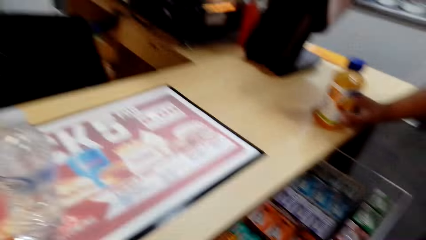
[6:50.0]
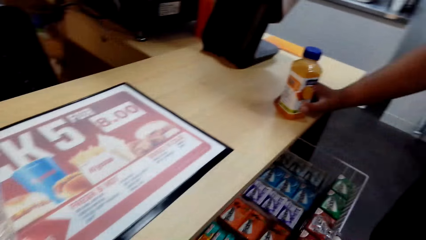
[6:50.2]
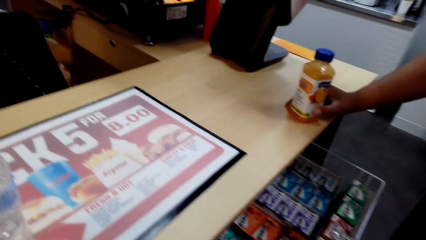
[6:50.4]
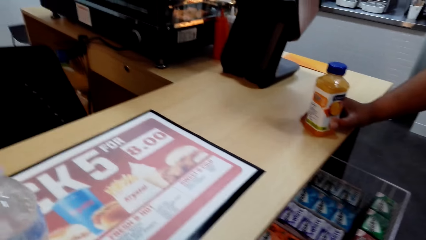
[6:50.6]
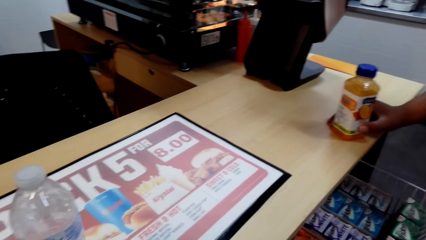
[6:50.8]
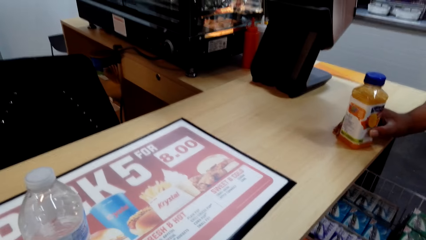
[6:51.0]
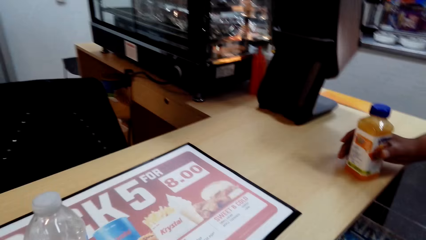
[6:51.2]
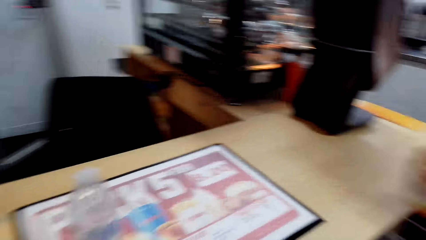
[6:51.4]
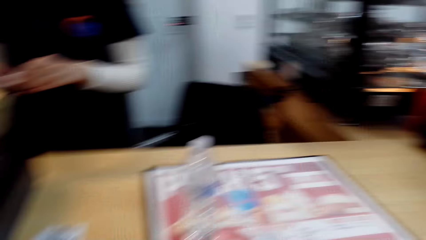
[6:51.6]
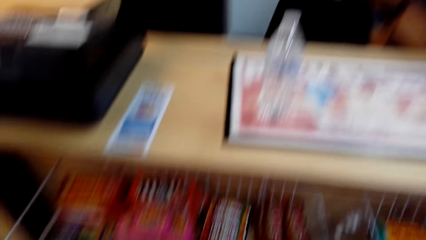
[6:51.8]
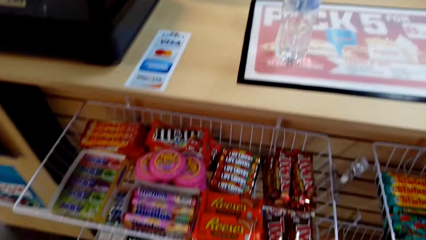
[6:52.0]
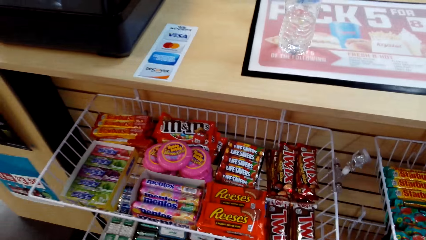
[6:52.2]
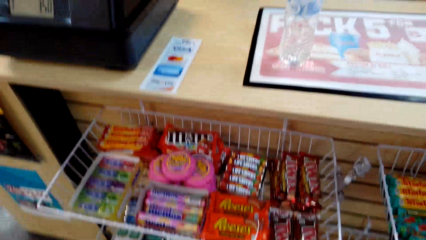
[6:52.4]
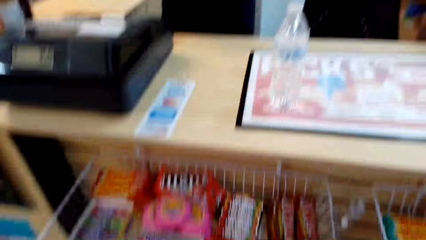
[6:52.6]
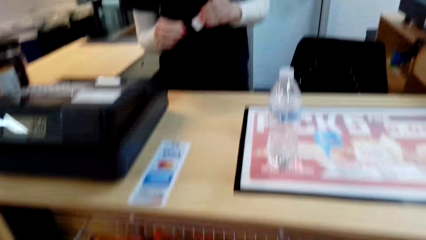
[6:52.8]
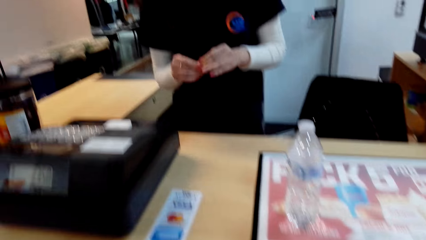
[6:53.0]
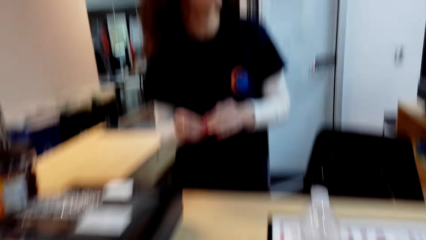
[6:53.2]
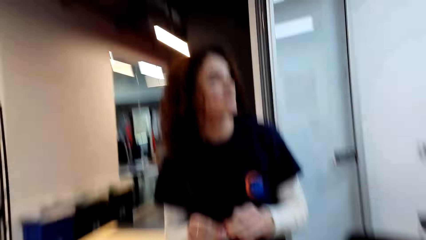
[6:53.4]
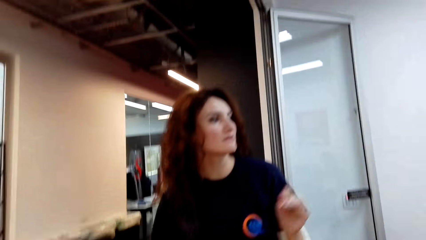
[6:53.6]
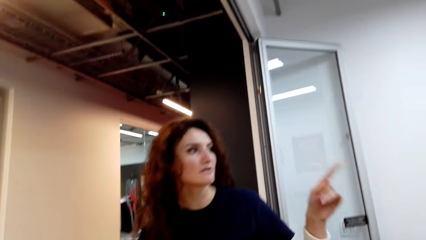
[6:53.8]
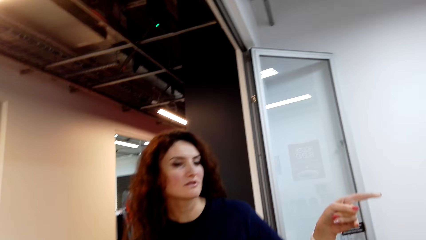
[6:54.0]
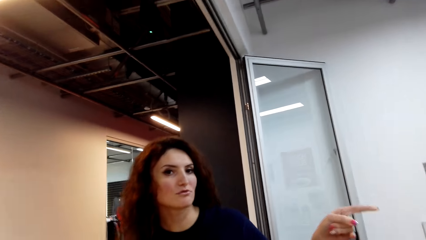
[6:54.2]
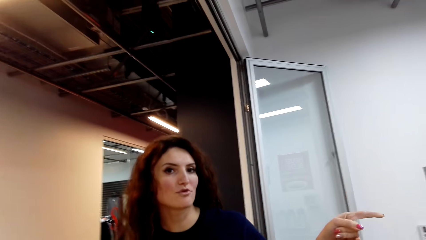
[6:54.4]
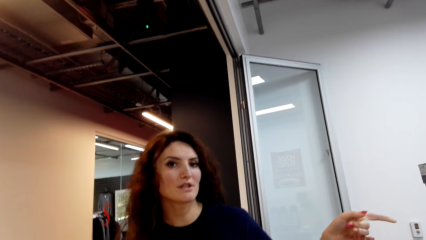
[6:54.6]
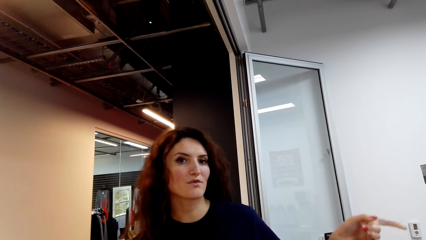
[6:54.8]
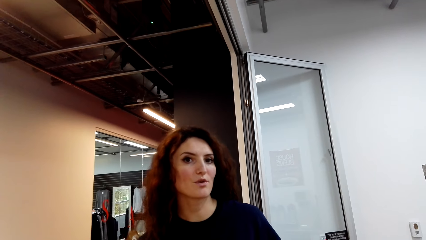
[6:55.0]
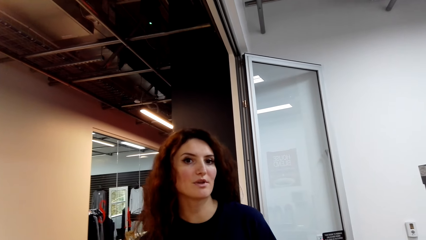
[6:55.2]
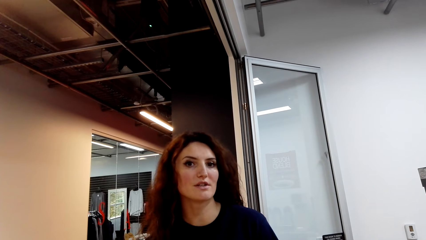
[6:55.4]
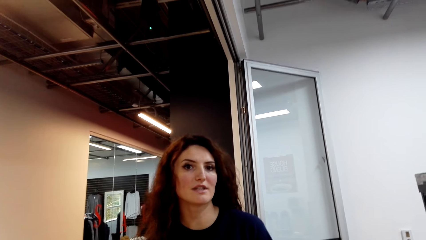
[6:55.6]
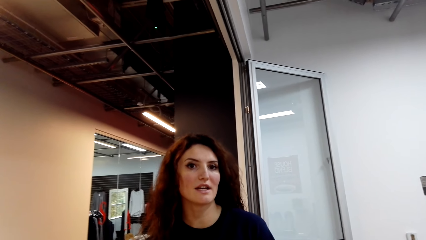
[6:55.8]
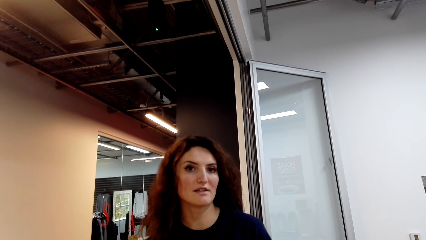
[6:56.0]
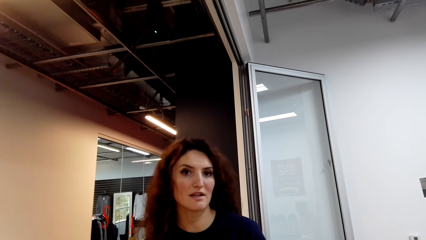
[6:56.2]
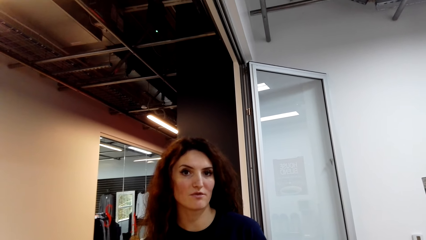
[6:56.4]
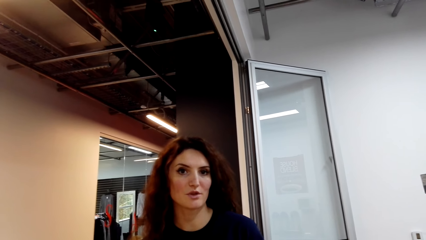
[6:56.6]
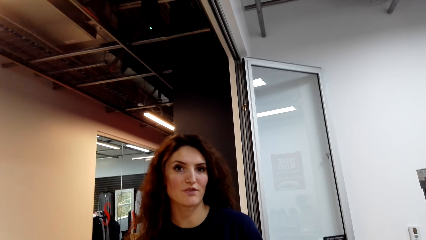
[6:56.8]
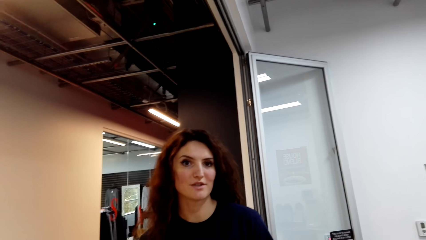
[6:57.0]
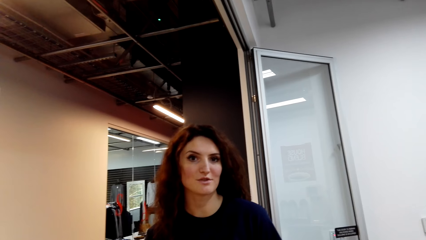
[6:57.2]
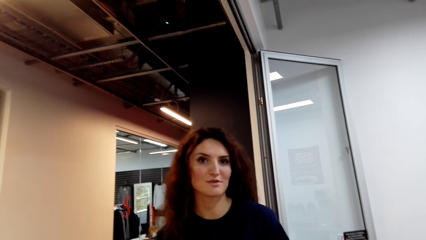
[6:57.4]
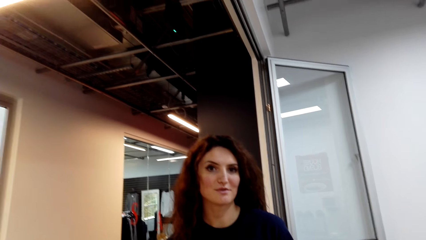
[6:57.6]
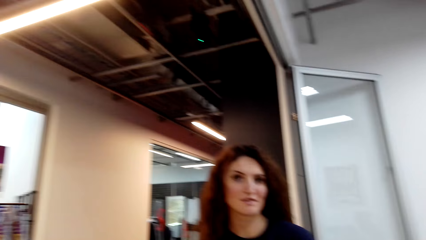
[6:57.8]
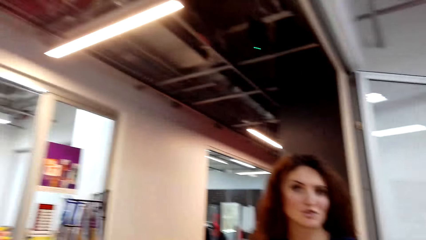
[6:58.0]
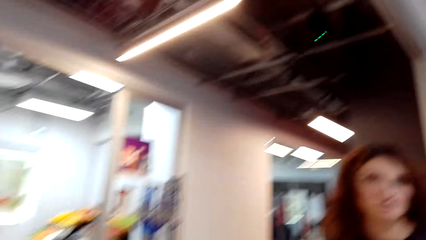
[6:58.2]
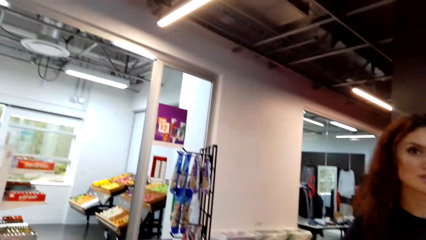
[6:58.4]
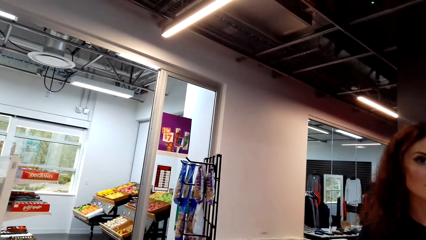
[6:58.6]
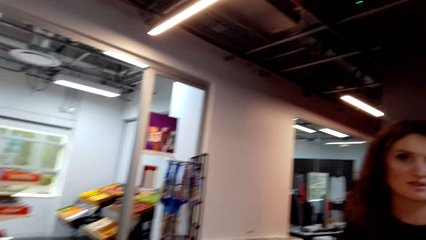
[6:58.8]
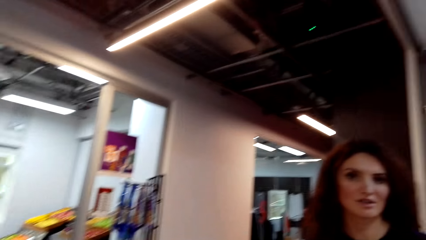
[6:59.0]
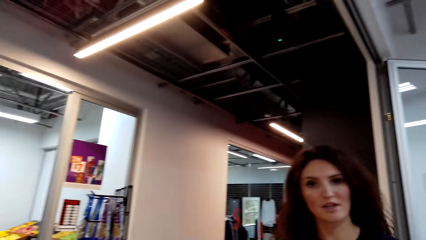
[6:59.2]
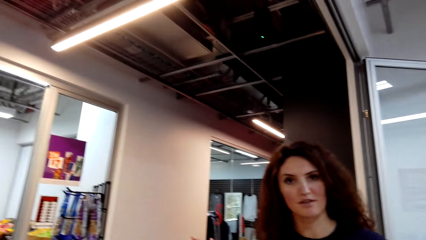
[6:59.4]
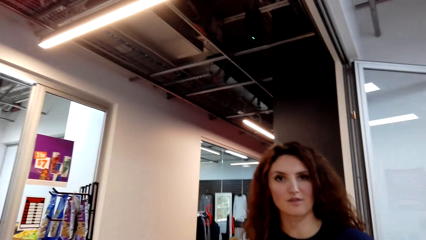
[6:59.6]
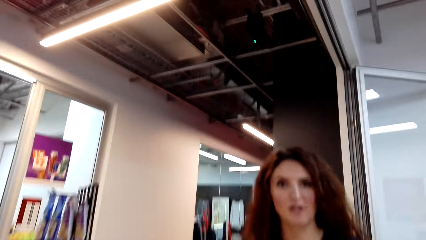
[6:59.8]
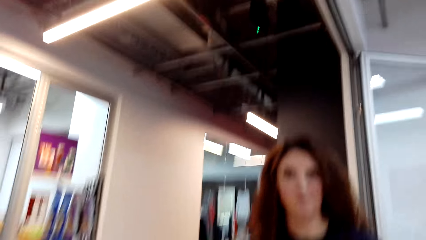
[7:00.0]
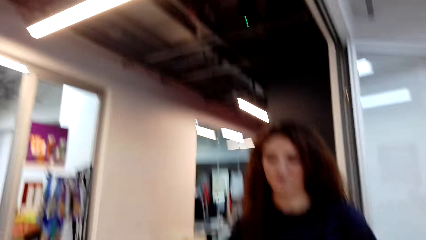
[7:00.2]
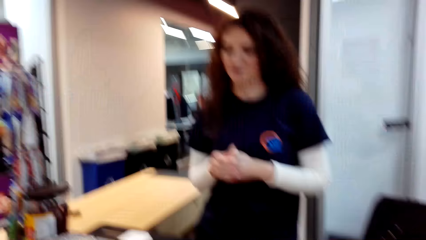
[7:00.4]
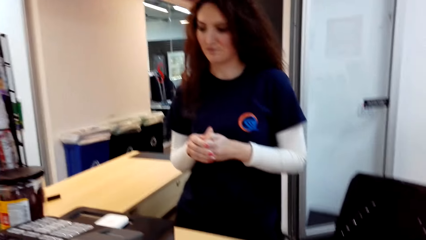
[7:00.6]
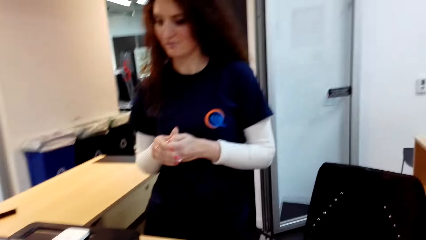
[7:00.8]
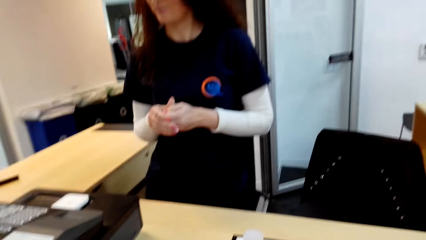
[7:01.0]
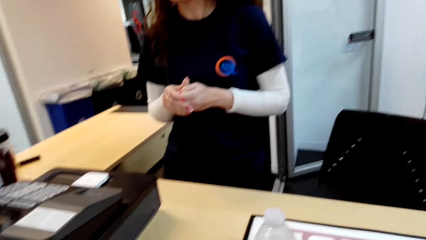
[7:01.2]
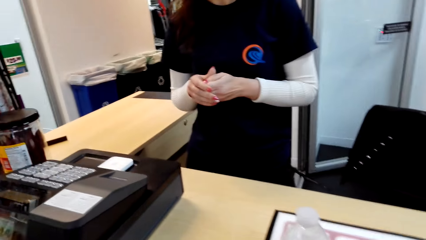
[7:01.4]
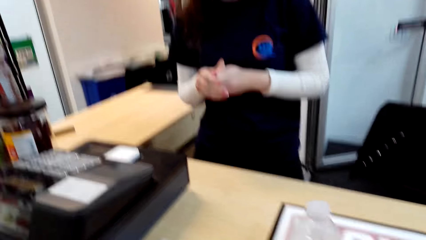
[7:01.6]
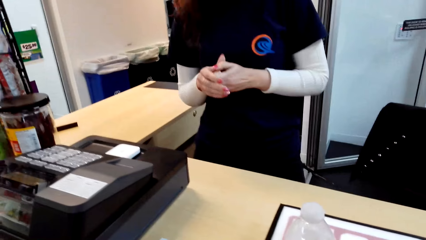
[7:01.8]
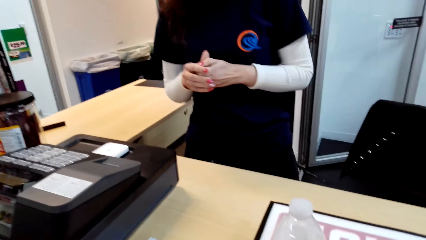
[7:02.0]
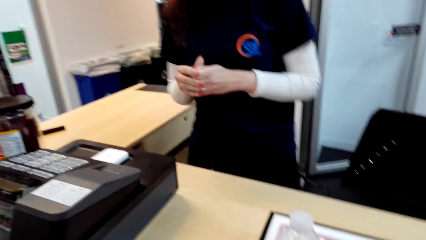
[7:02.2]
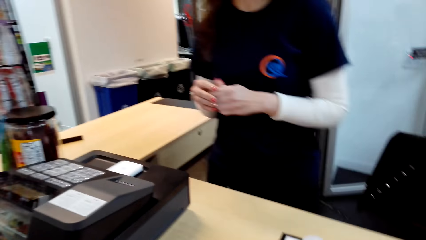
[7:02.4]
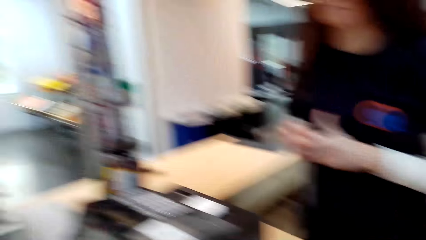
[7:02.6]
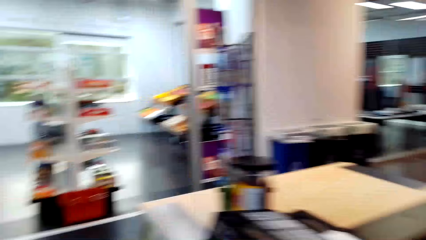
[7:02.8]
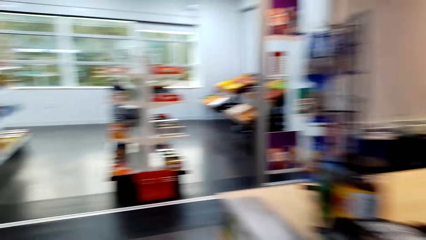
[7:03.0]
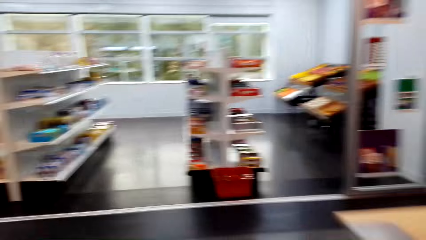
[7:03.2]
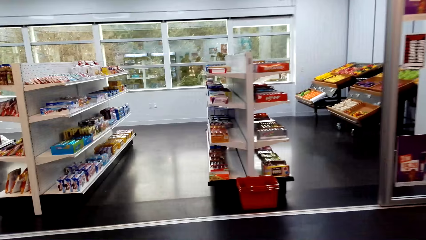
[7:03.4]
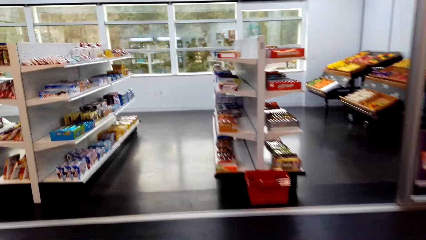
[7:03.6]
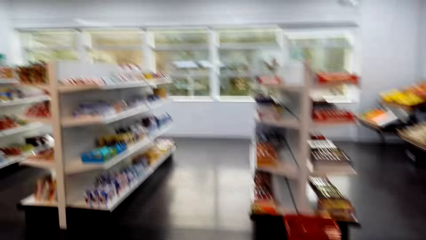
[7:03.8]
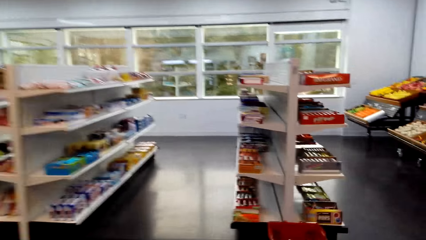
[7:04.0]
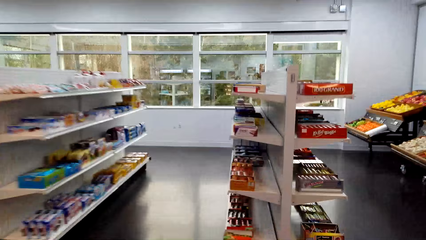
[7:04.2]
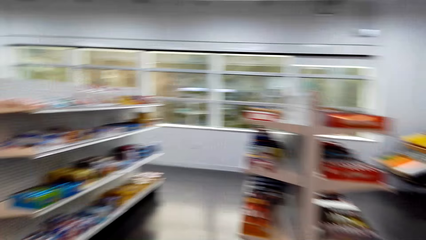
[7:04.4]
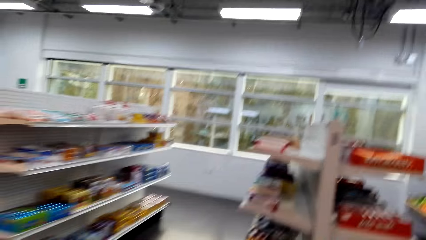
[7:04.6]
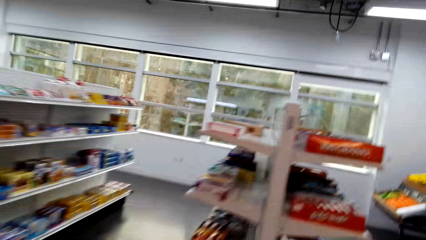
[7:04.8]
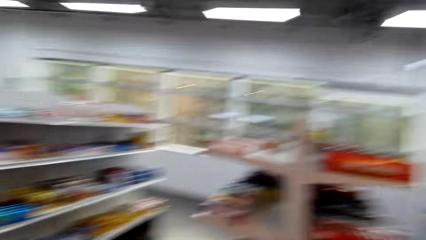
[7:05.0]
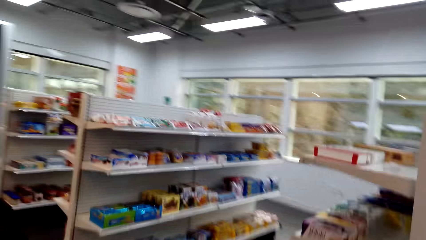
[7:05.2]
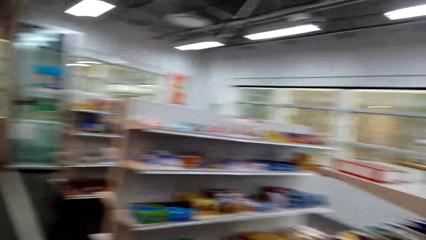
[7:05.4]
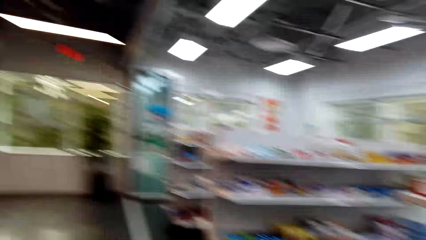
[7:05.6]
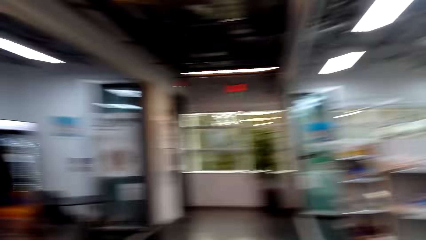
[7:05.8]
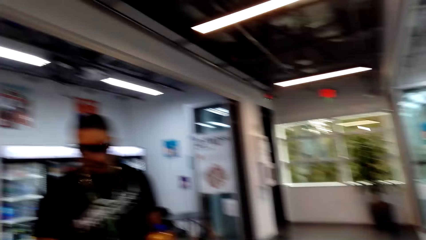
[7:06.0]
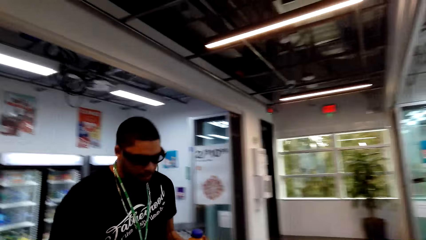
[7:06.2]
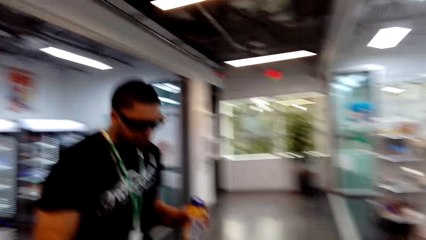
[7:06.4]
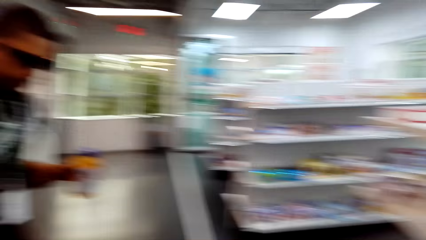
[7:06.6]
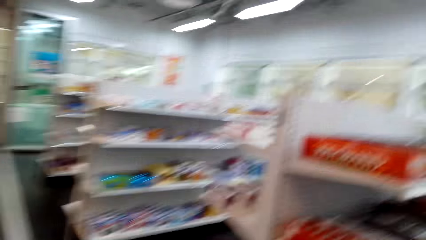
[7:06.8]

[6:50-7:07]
The camera wearer walks around the supermarket with a person.
